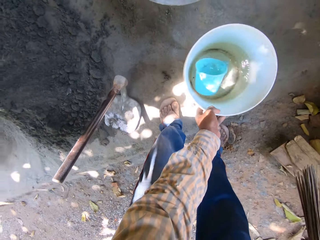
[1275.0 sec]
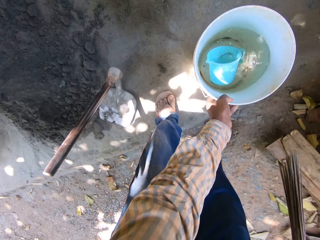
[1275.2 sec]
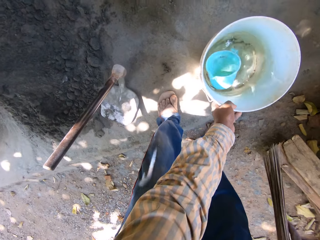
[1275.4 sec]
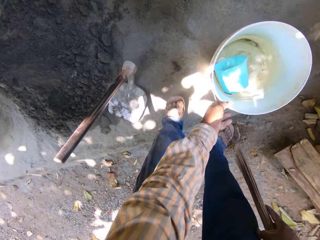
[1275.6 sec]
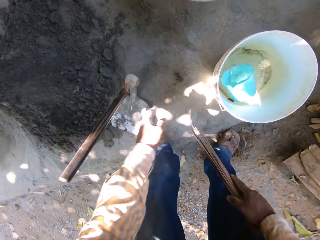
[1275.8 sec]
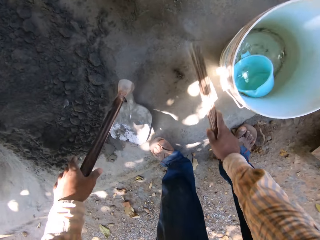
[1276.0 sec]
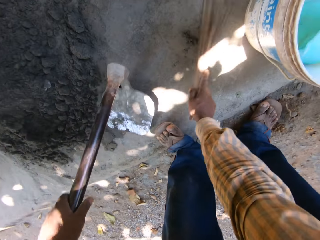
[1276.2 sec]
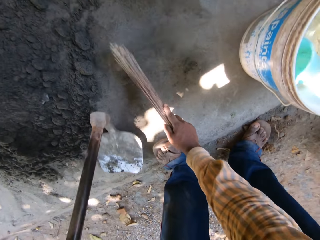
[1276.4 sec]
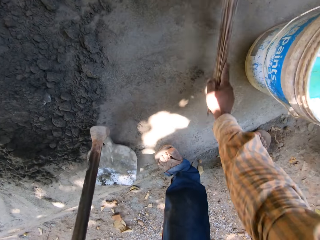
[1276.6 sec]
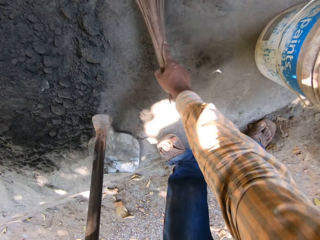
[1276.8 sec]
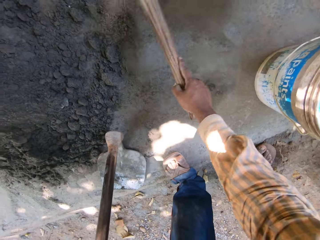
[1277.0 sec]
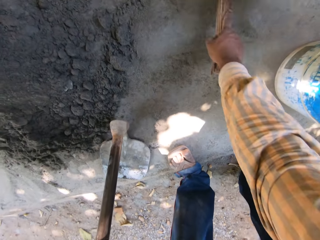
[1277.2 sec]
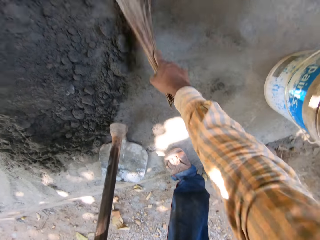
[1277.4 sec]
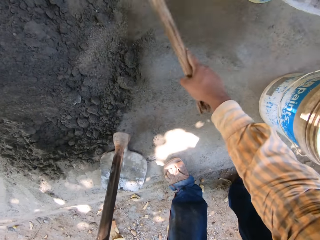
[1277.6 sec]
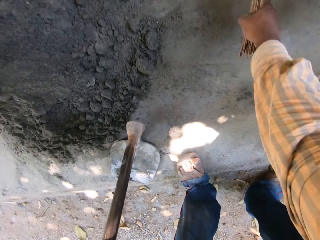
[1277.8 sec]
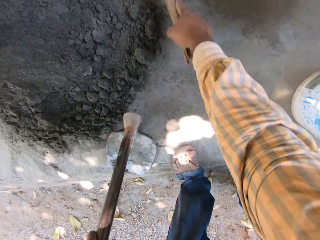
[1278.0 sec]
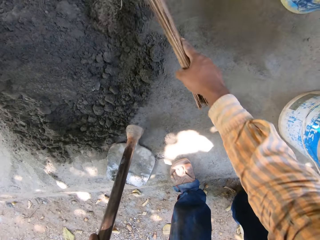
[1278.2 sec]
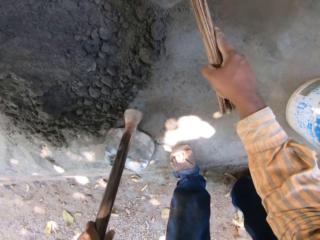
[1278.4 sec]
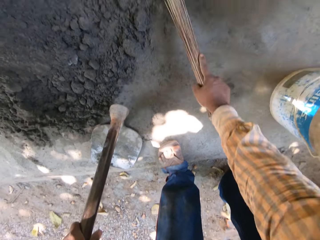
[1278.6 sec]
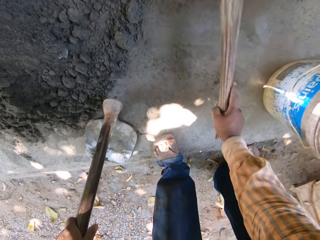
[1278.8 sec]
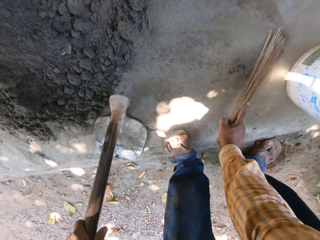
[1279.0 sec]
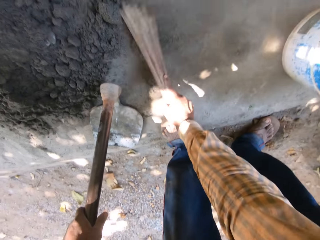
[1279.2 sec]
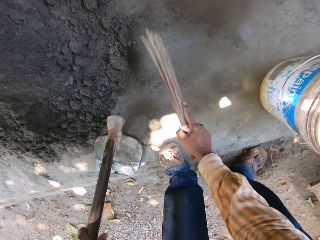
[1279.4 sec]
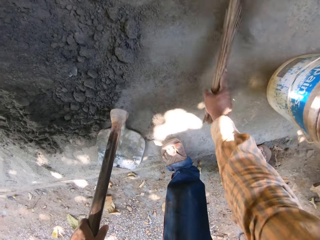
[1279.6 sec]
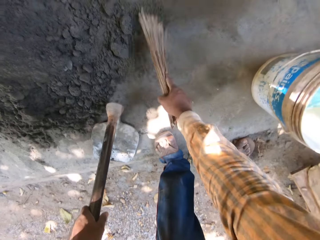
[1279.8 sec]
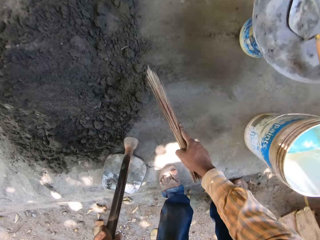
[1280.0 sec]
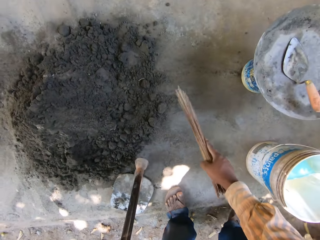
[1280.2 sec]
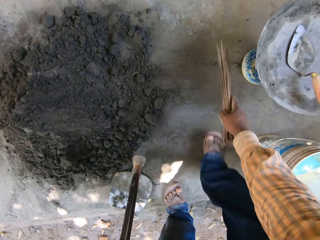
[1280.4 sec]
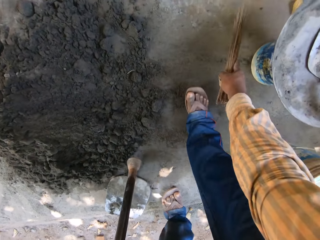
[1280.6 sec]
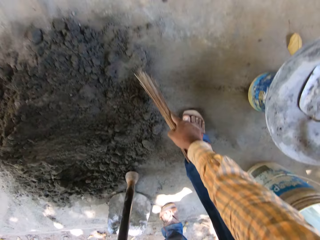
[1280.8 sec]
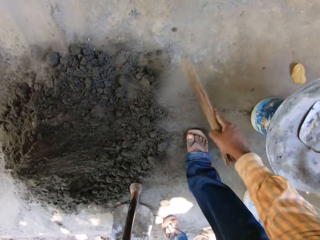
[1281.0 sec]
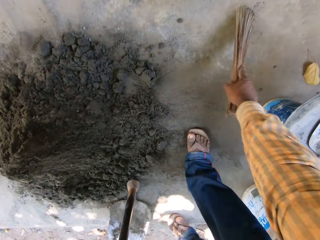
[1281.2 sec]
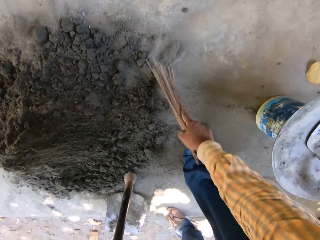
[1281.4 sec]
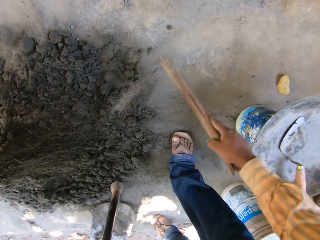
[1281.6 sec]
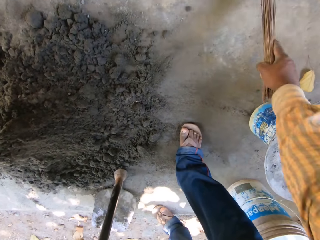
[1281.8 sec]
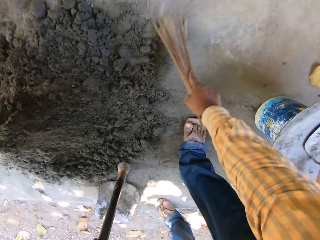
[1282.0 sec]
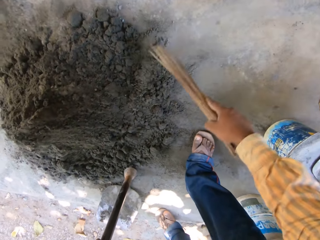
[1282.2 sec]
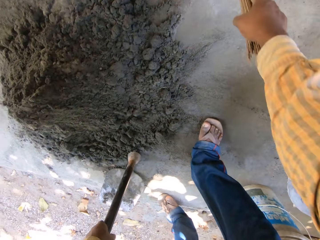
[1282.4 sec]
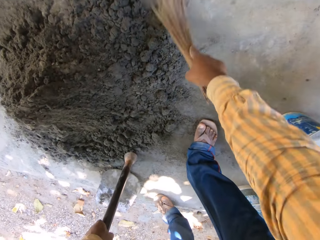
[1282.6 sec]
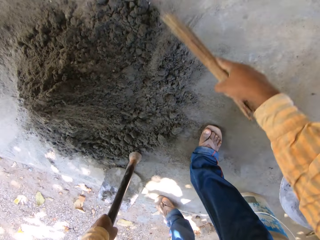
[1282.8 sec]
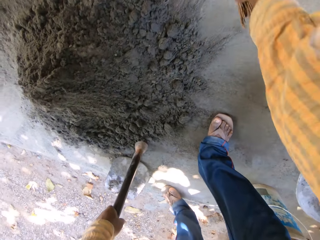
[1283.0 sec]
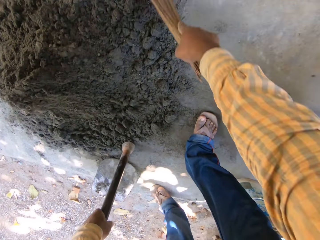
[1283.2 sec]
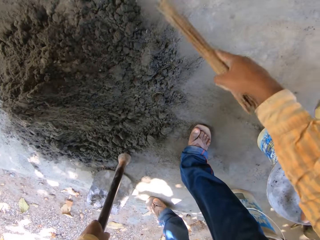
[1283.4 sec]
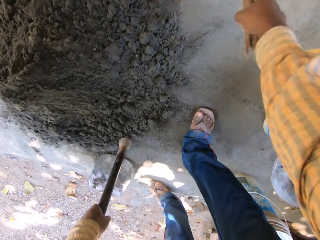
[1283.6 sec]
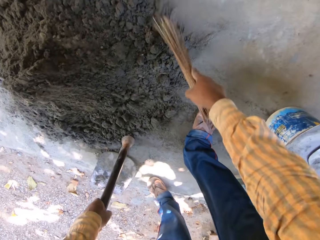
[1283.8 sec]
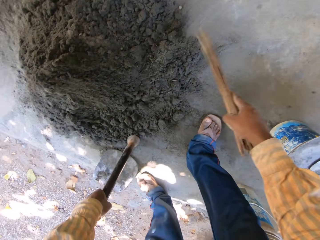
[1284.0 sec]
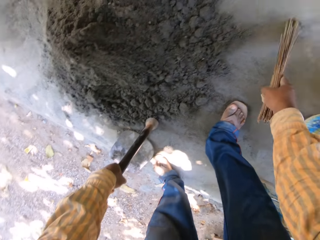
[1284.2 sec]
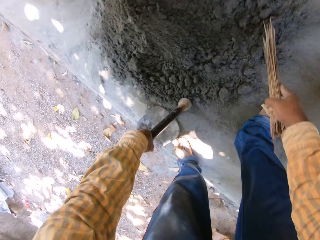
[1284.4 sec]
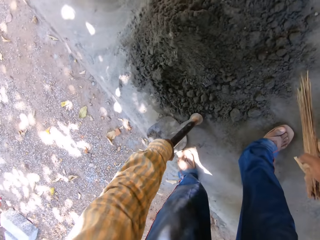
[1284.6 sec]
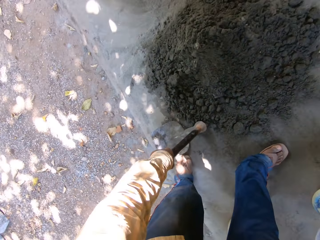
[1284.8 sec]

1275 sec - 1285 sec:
The camera wearer sweeps the mortar on the floor with the broom in his right hand. He moves the hoe on the floor with his left hand.

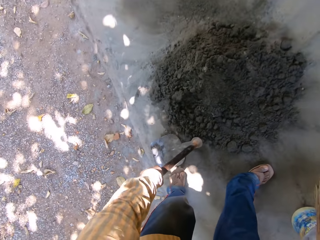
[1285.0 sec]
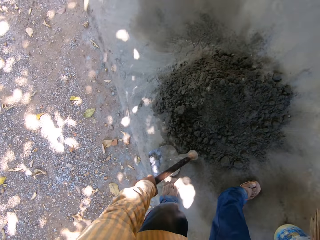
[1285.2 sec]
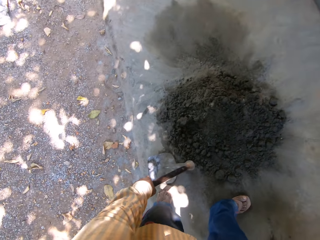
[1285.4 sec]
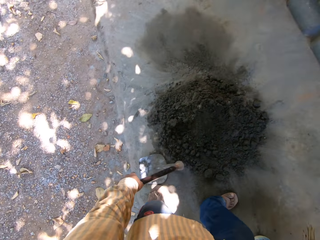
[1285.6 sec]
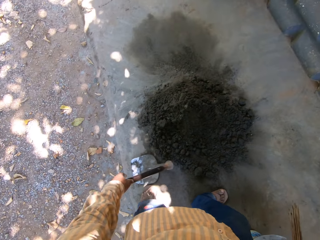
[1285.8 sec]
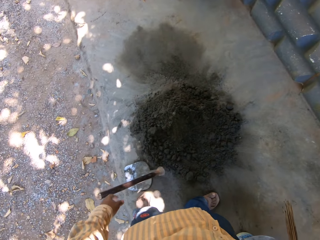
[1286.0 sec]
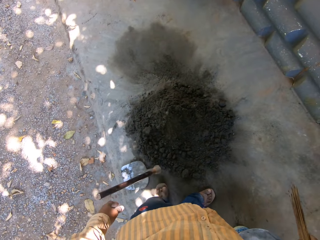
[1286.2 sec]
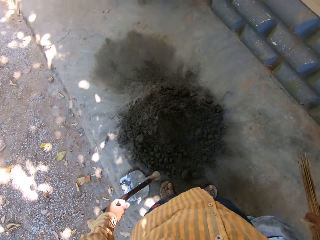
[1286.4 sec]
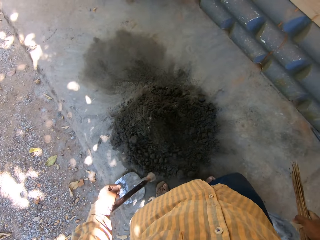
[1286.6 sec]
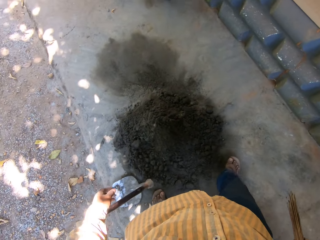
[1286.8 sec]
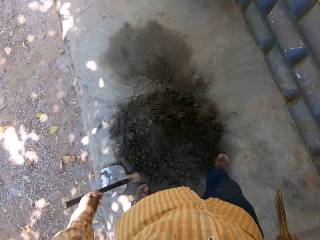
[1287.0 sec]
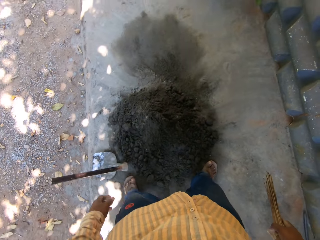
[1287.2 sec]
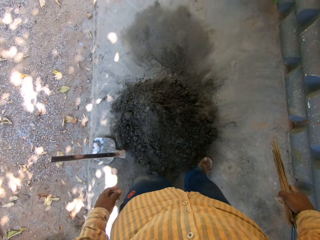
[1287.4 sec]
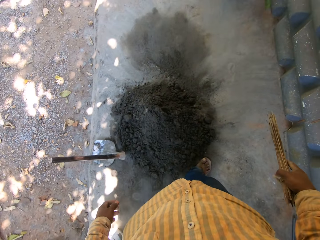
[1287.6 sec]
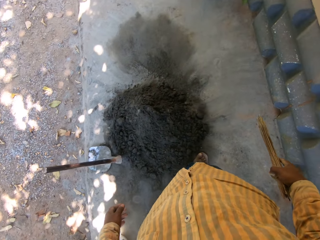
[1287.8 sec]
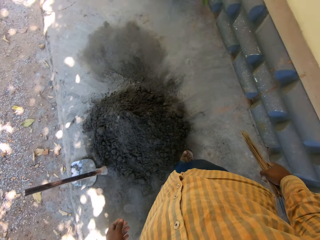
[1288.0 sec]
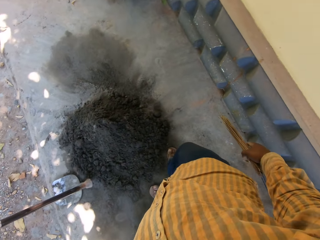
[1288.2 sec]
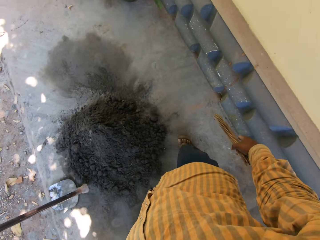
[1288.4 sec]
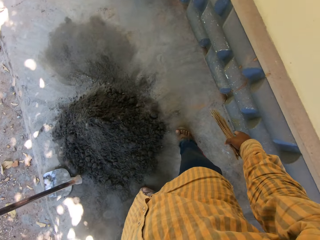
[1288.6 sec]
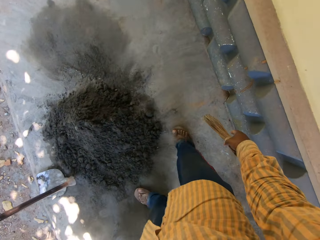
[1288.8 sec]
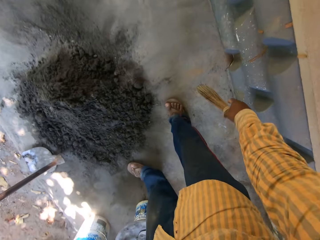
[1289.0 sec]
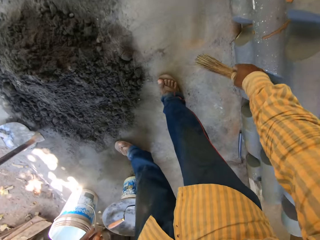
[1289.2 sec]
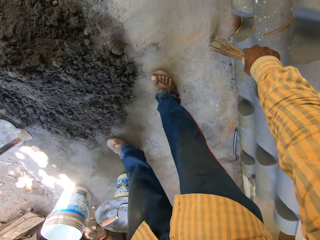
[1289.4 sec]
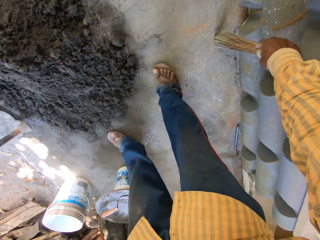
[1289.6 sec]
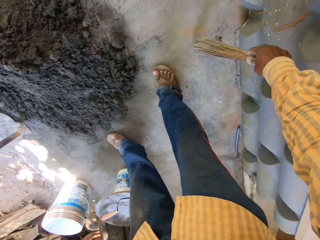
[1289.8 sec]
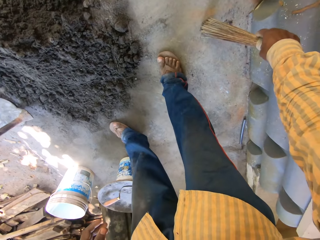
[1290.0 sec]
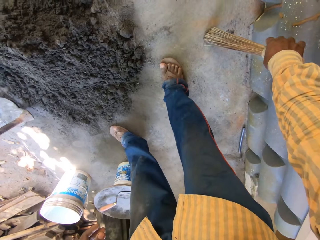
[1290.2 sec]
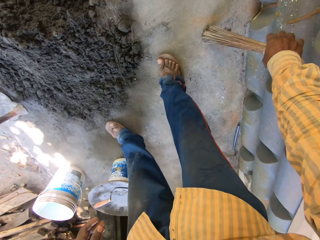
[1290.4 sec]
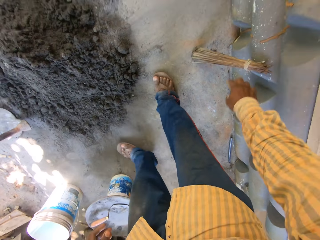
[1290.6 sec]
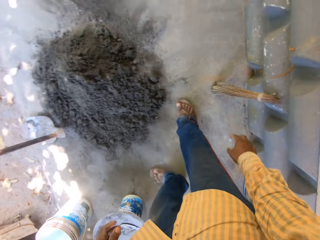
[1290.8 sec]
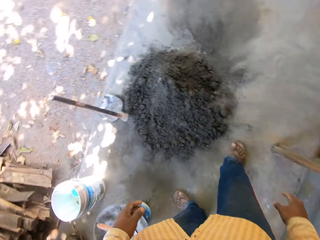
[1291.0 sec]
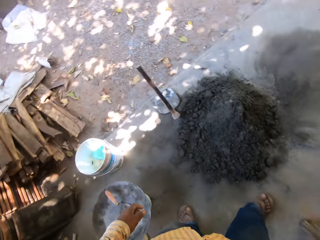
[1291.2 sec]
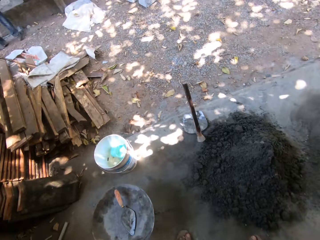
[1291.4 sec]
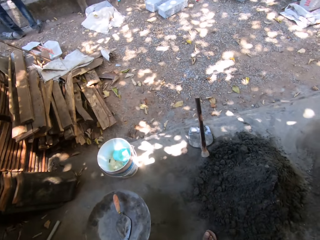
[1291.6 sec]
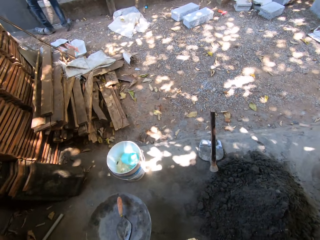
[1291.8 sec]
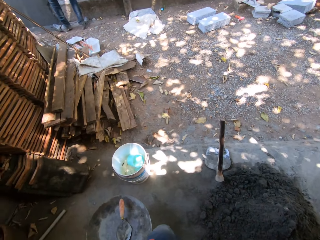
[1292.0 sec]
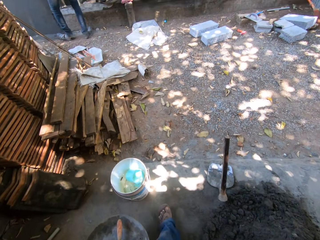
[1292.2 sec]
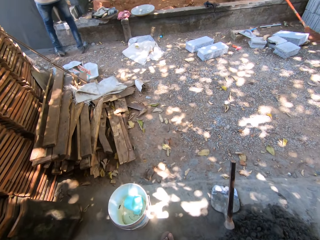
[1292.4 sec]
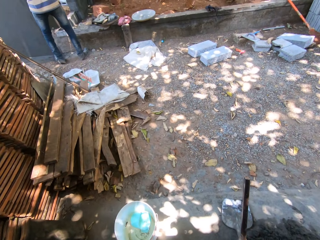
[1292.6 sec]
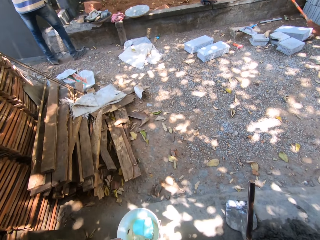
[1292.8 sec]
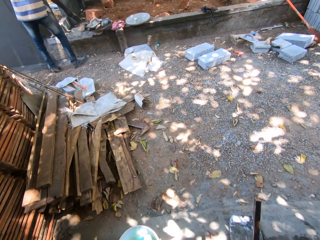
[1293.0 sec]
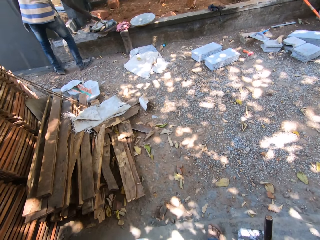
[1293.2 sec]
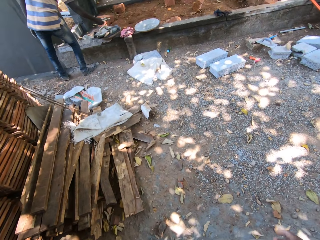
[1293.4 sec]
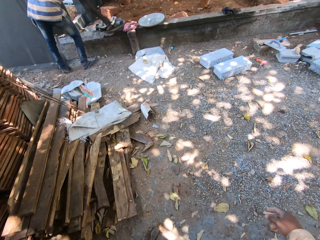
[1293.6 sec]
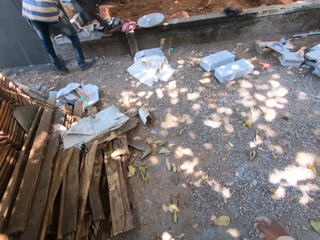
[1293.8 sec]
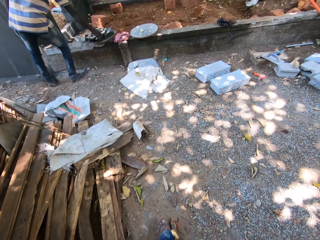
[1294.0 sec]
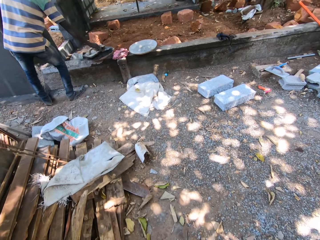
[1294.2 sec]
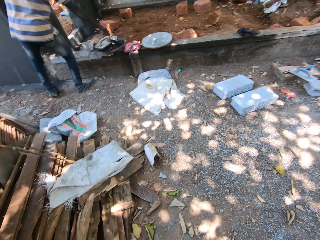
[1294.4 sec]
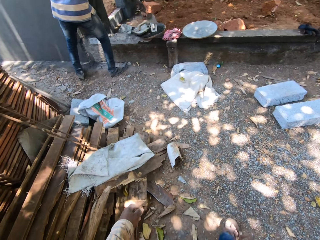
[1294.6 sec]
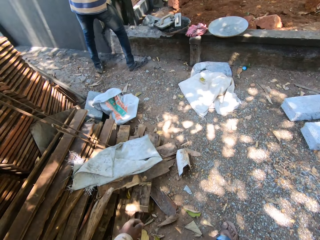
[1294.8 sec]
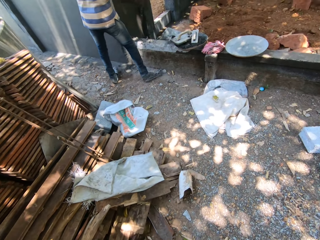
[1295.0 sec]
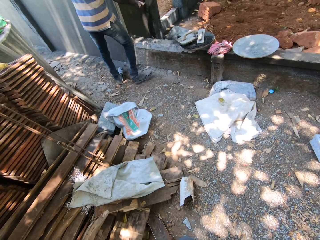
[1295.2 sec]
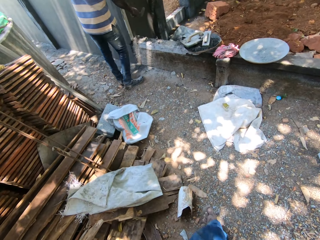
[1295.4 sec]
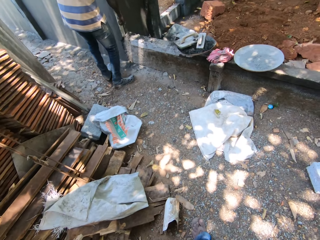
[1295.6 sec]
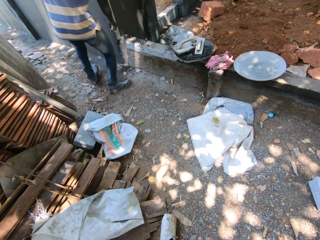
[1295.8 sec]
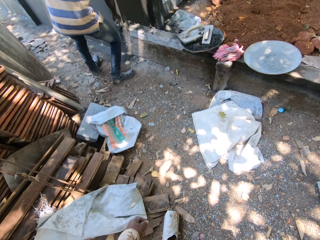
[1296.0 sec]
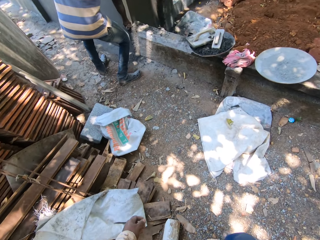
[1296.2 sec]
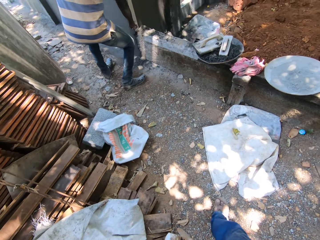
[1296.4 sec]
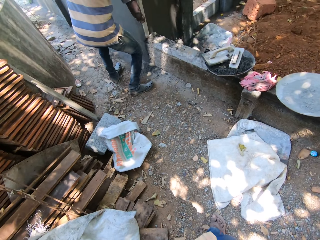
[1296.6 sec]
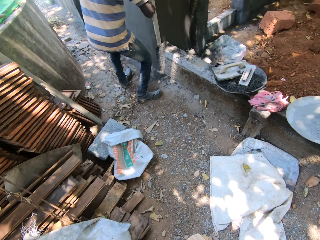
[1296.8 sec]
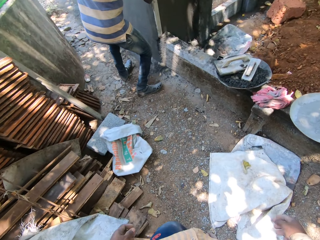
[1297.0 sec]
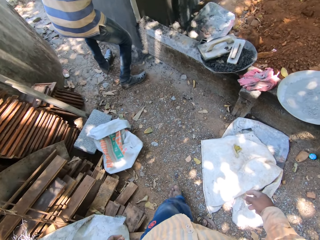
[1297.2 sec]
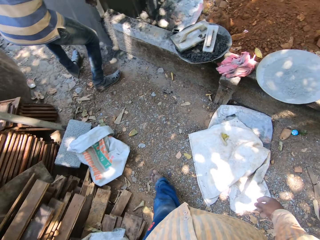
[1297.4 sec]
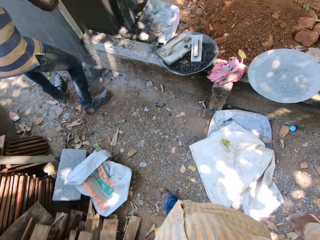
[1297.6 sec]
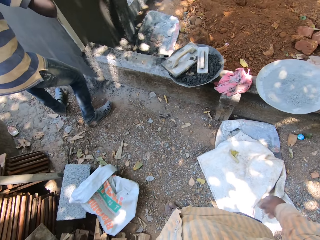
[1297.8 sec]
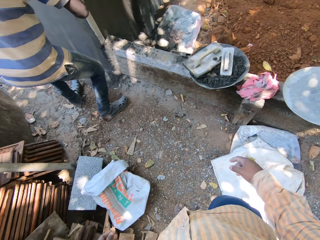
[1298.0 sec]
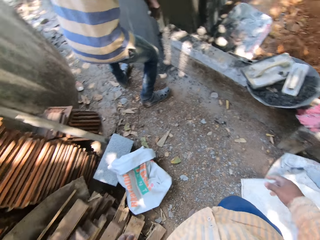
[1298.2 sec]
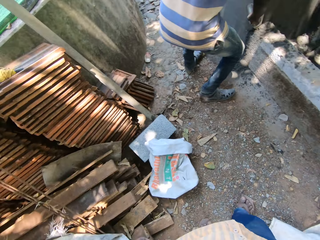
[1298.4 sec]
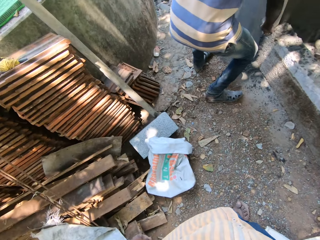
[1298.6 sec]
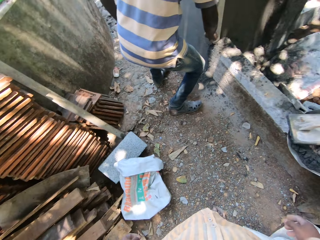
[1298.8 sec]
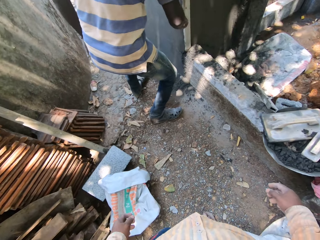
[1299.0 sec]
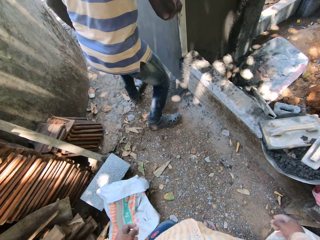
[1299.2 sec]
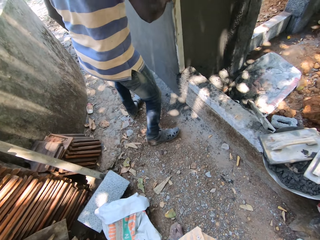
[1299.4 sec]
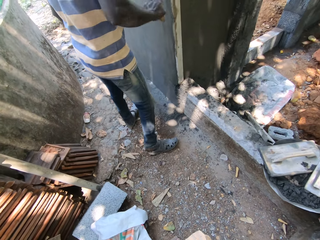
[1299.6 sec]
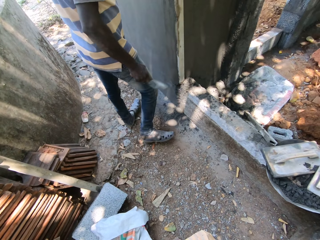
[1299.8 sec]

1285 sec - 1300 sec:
The camera wearer walks on the ground. He places the broom in his right hand by the wall. He walks on the ground.
